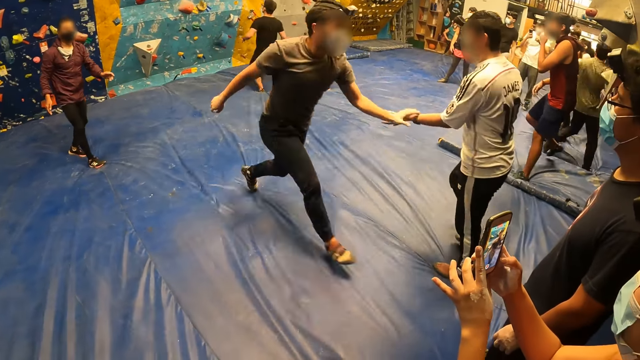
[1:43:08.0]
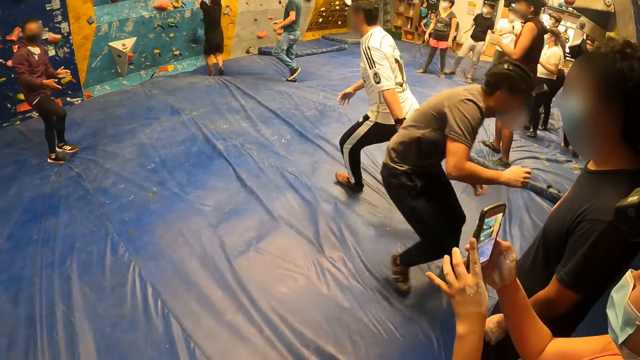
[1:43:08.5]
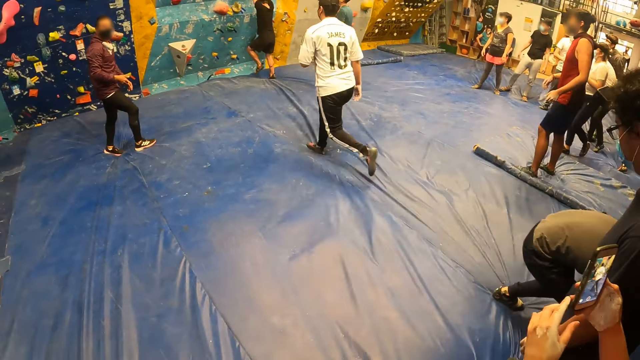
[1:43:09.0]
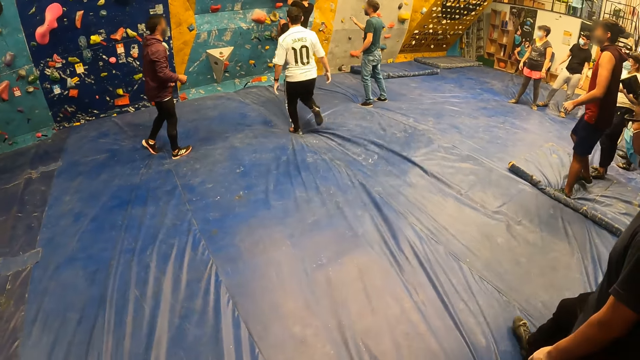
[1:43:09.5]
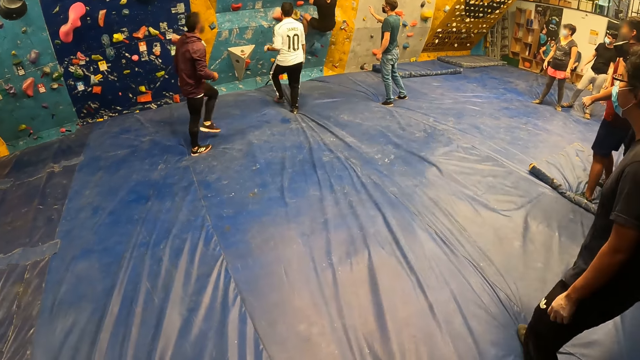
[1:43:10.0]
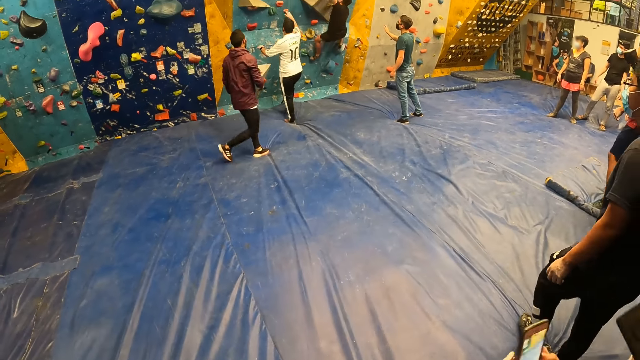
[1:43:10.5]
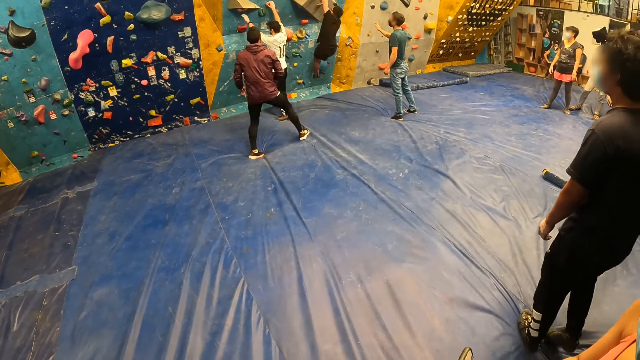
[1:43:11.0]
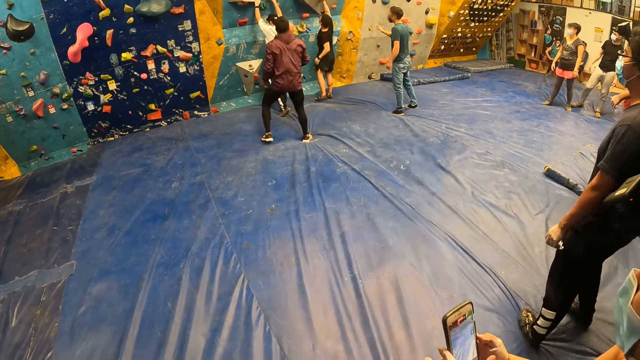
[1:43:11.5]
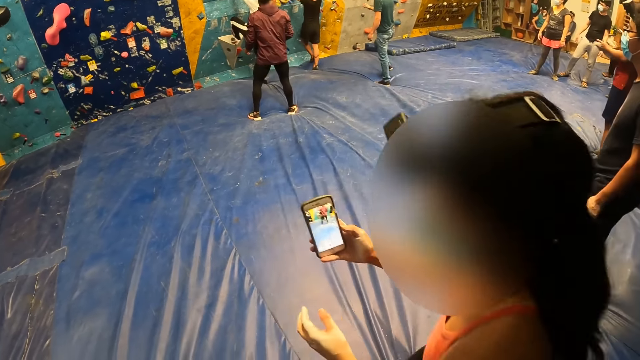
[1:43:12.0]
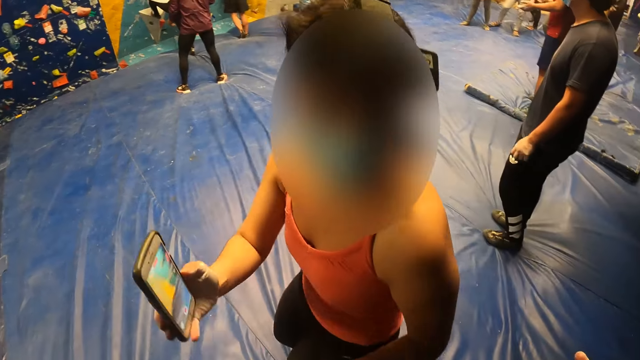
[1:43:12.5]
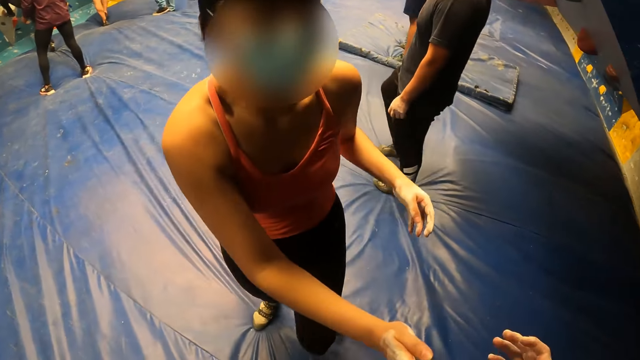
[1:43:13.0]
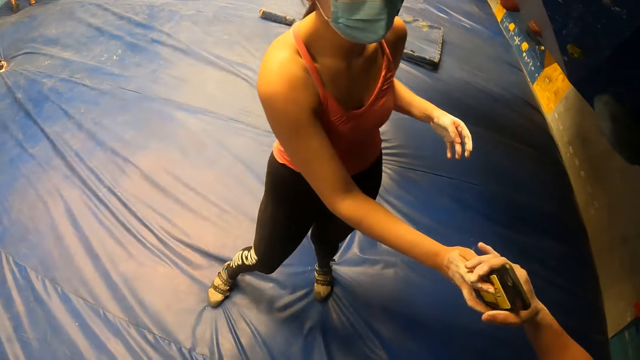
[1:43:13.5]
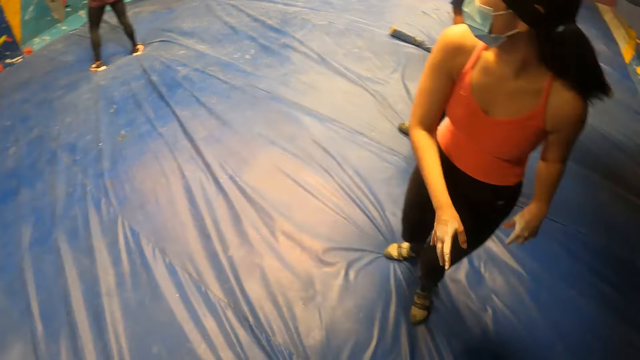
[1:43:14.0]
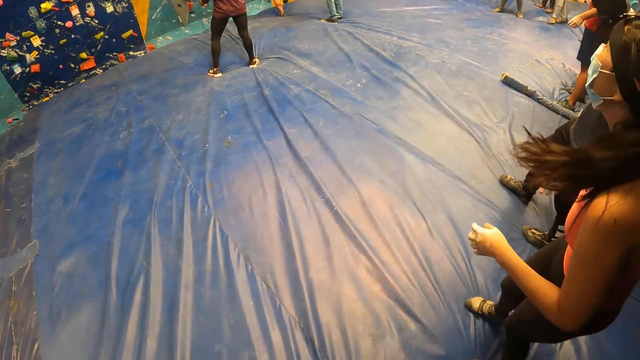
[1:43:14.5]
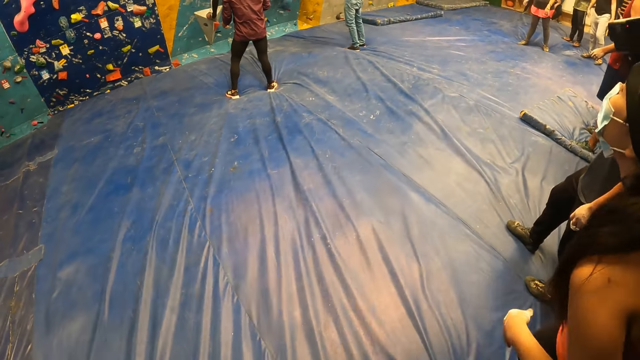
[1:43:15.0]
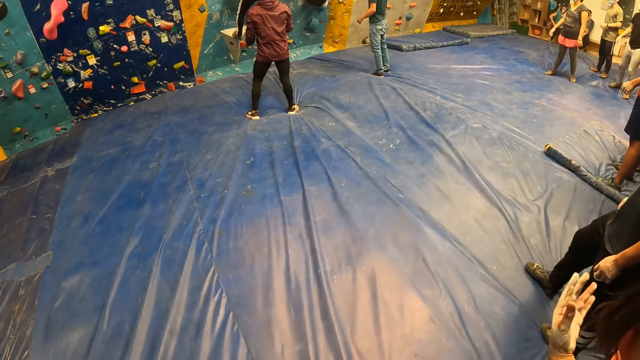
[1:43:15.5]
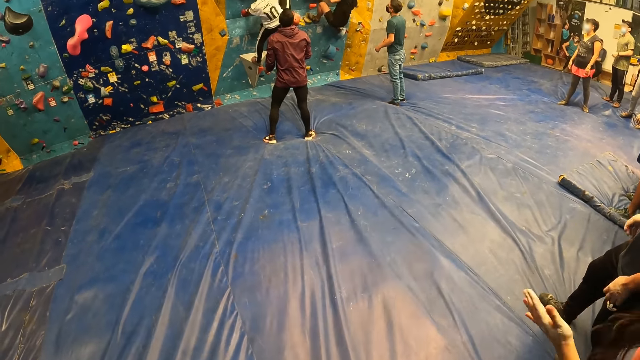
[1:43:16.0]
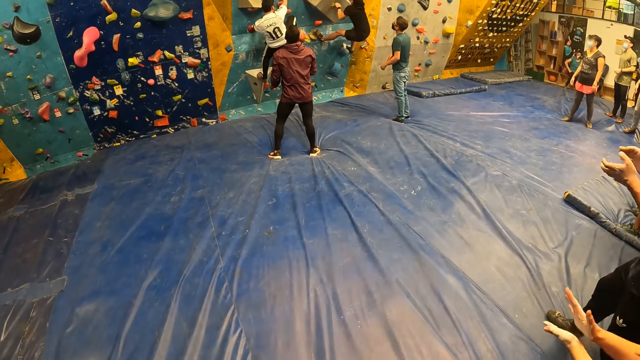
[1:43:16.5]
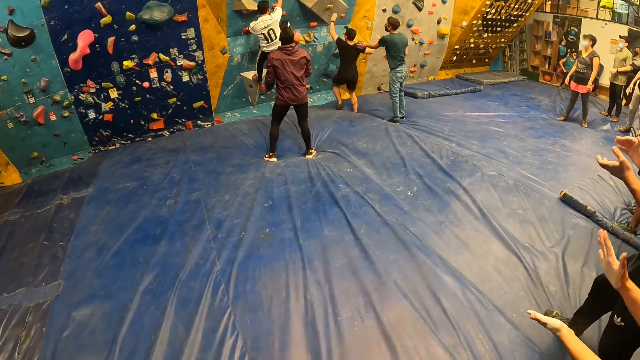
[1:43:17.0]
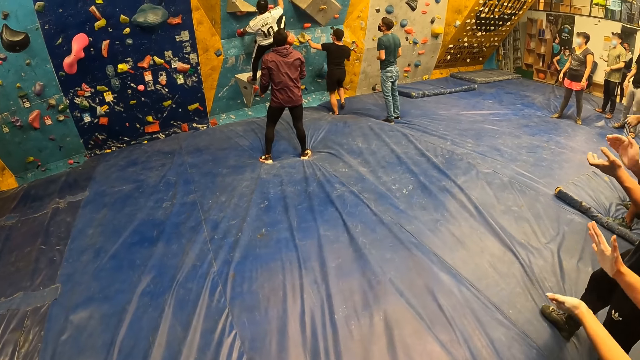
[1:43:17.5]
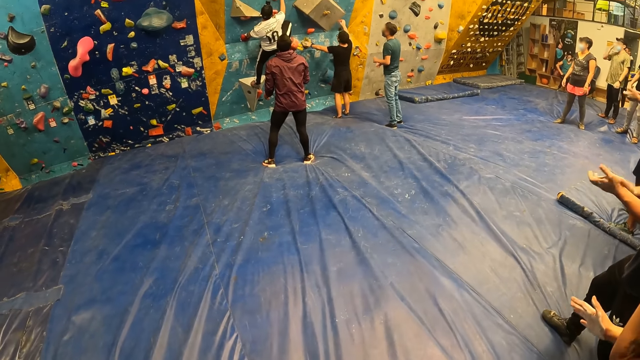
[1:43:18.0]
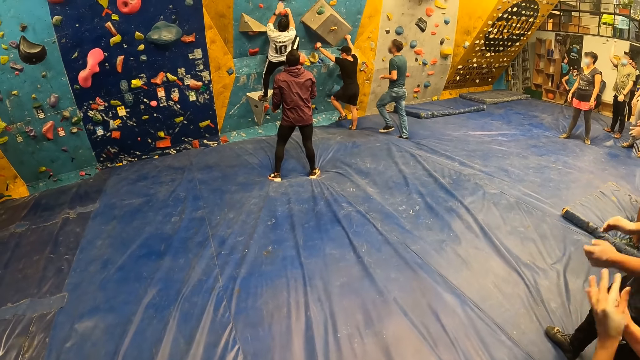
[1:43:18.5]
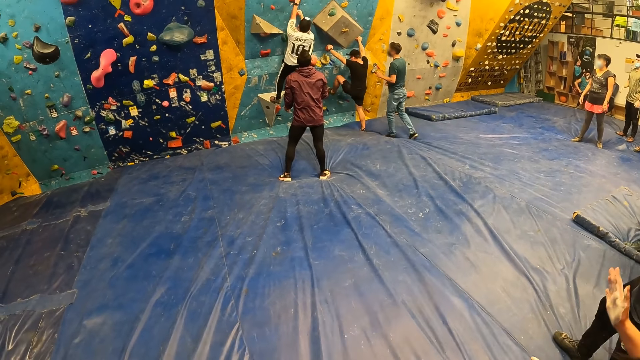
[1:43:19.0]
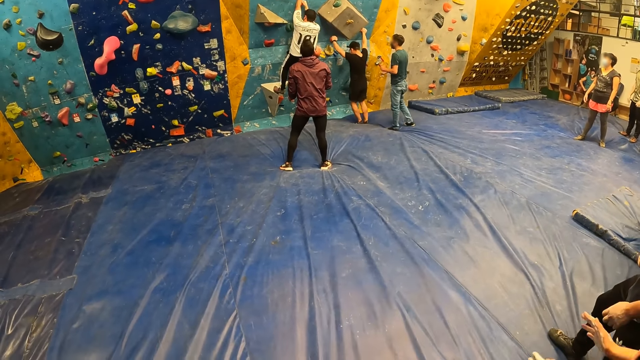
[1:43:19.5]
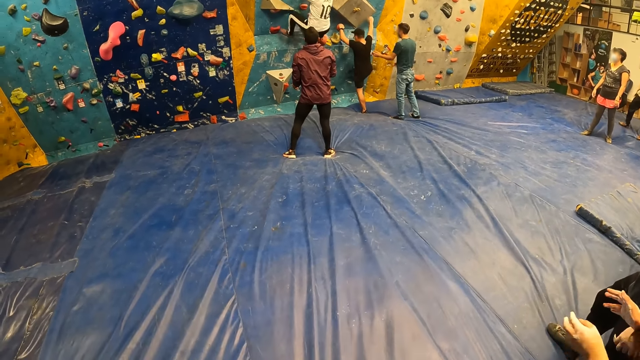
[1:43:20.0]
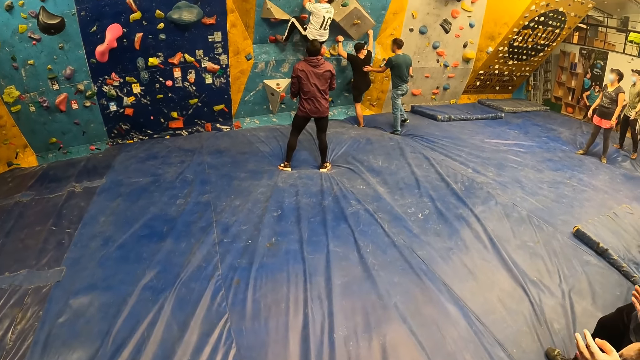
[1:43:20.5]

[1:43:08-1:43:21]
A person slaps another person's hand. A third person climbs the bouldering wall. The second person runs across the room and climbs the bouldering wall. A woman walks in front of the camera wearer. The camera wearer takes the phone from the woman with his right hand. He looks around.

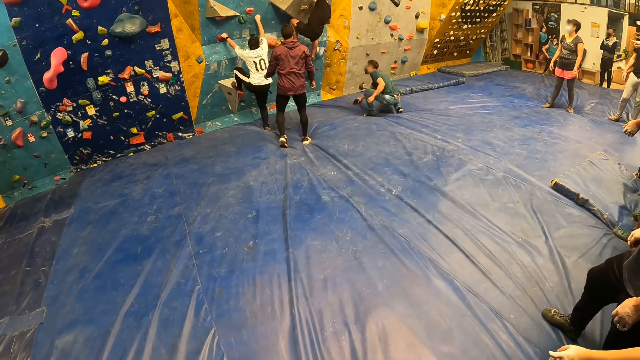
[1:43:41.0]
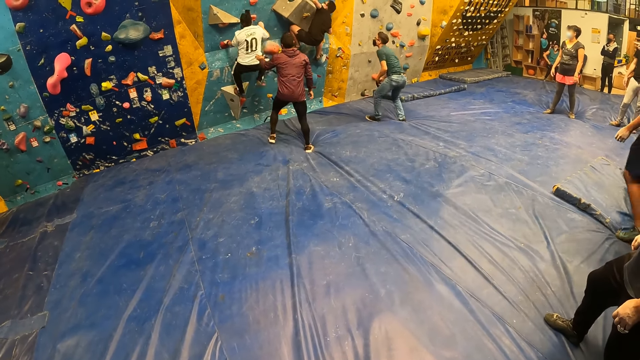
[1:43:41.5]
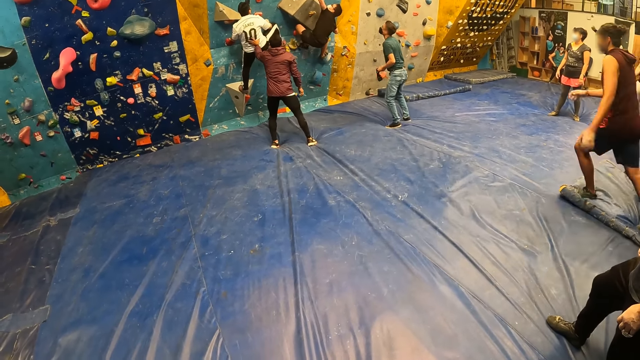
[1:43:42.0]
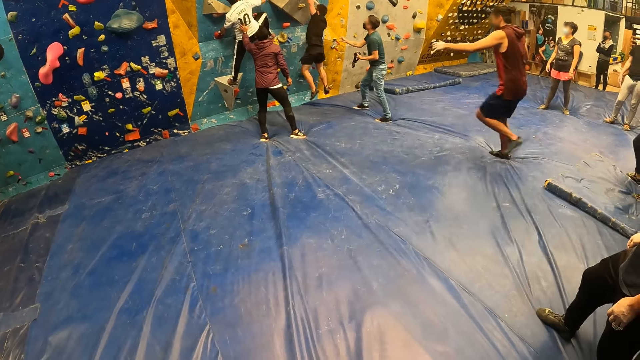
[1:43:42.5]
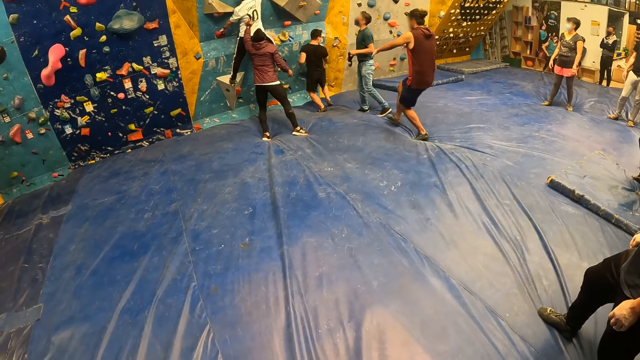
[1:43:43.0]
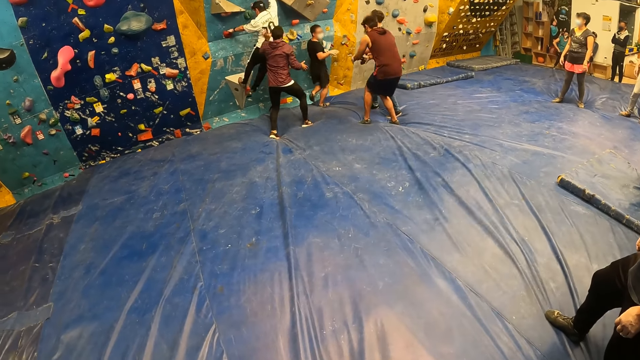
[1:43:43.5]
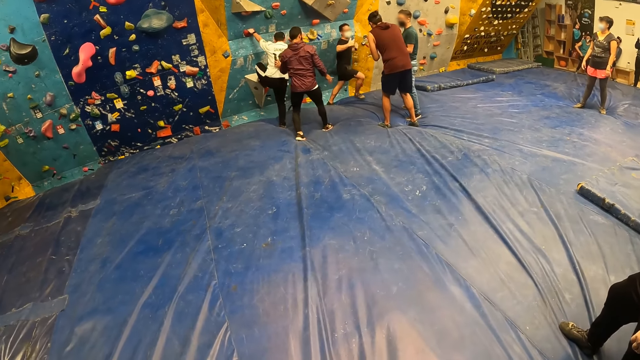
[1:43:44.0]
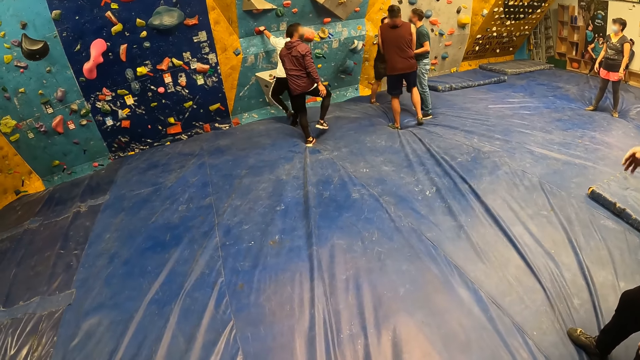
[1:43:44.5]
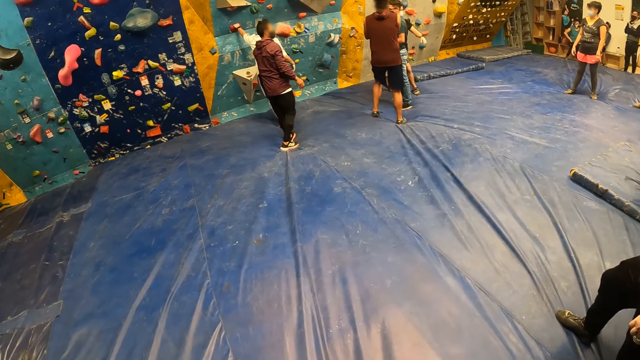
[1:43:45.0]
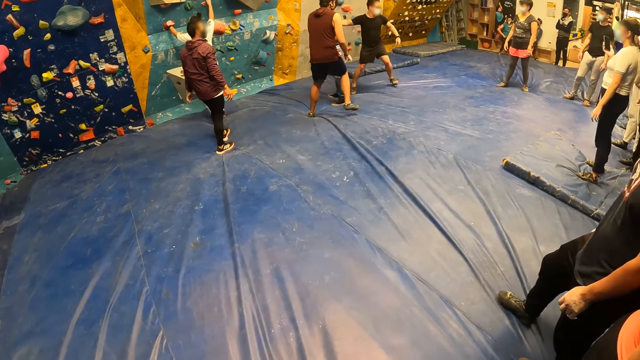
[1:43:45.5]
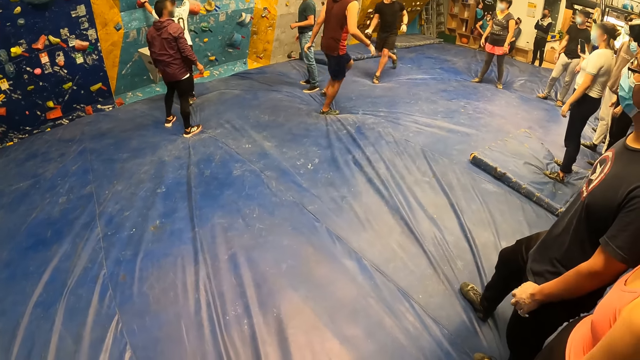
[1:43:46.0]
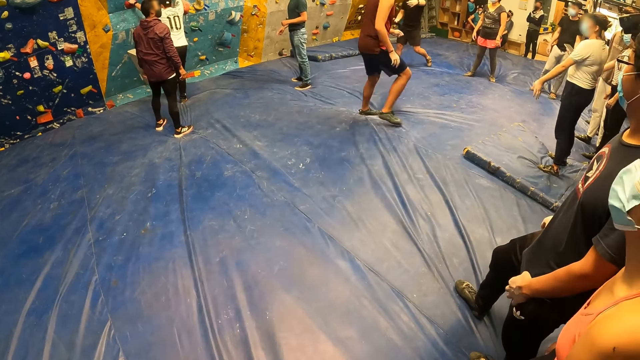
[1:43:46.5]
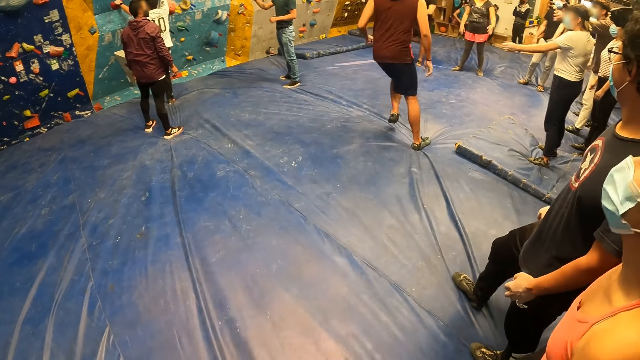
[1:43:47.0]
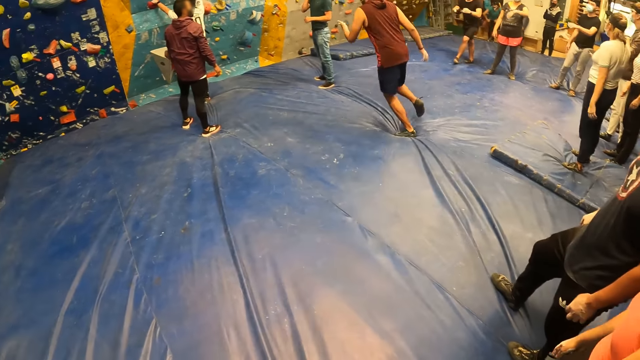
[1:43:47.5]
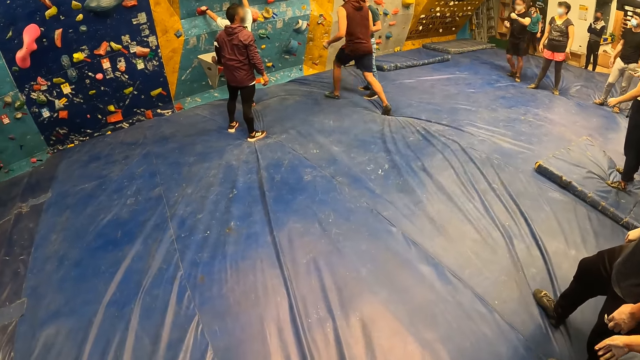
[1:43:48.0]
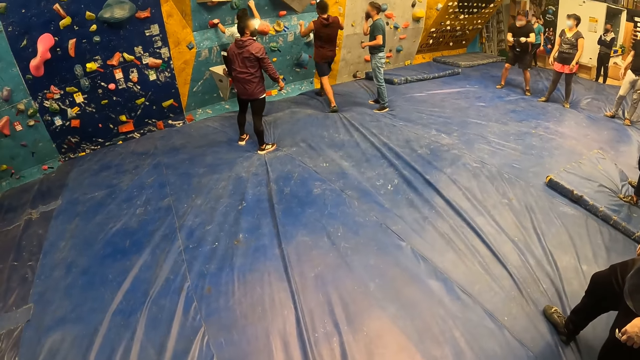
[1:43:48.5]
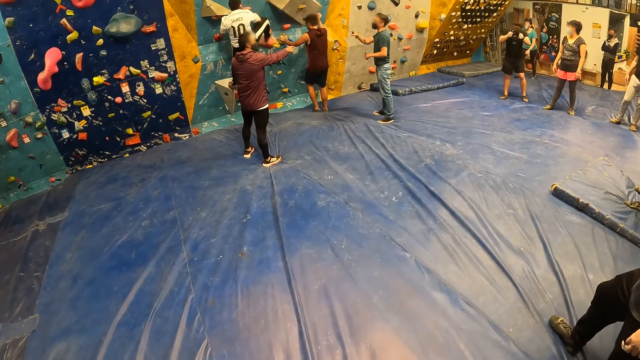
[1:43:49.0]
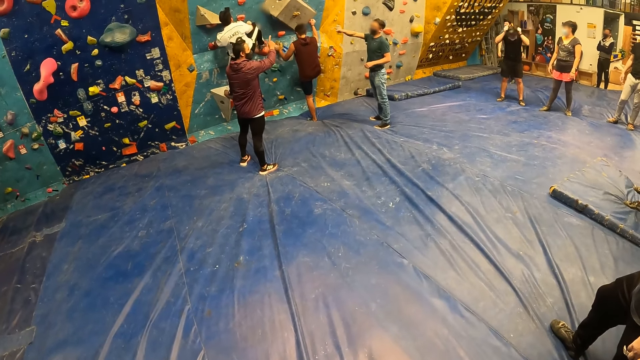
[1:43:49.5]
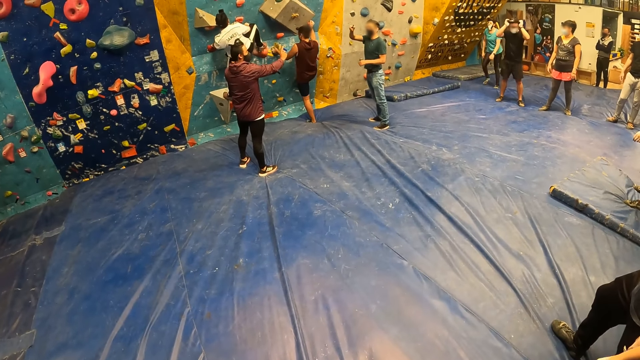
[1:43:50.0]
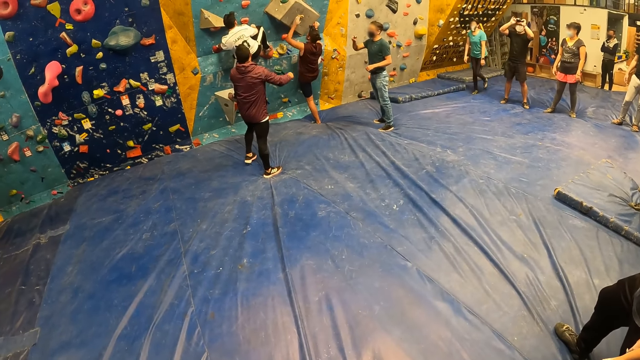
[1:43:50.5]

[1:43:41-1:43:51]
A person runs across the room. A man talks to two other persons. Another man climbs down the climbing wall. A third man points with his right hand. A fourth man points with his right hand. A fifth man wears the head camera. A sixth man climbs up the climbing wall.
